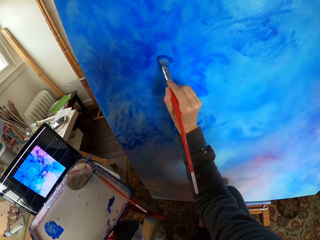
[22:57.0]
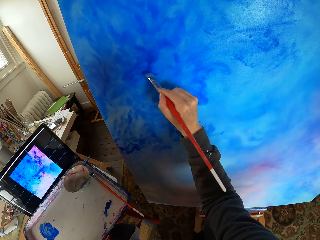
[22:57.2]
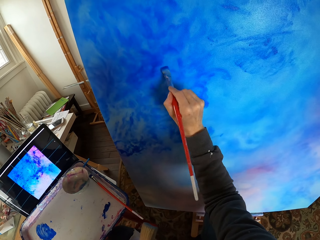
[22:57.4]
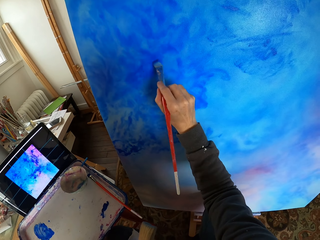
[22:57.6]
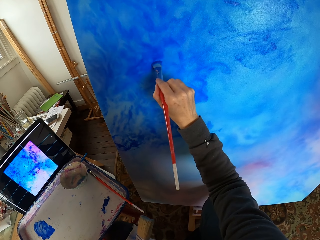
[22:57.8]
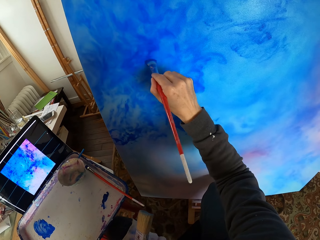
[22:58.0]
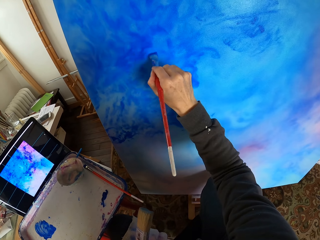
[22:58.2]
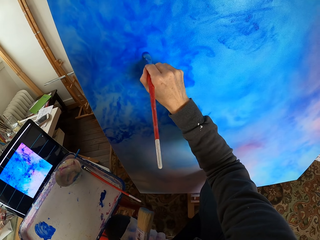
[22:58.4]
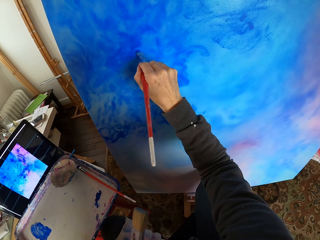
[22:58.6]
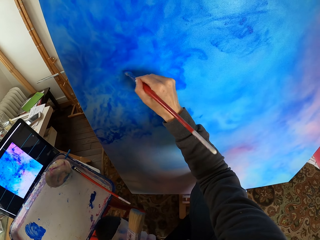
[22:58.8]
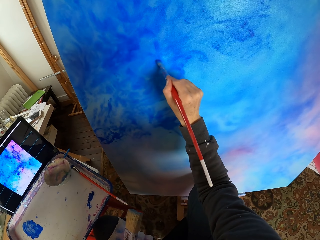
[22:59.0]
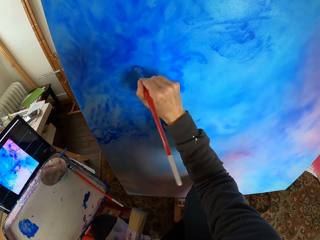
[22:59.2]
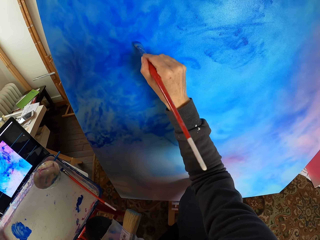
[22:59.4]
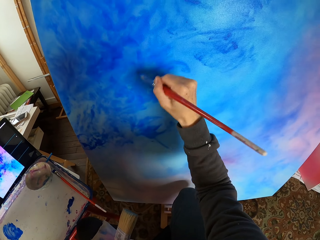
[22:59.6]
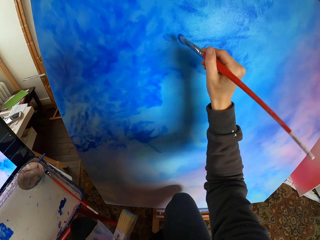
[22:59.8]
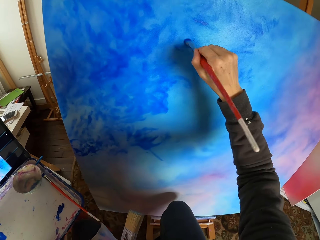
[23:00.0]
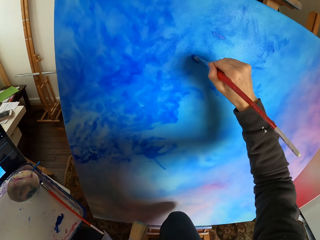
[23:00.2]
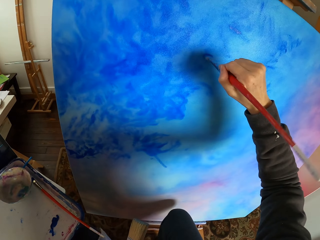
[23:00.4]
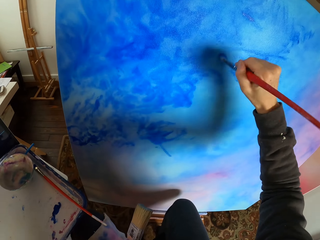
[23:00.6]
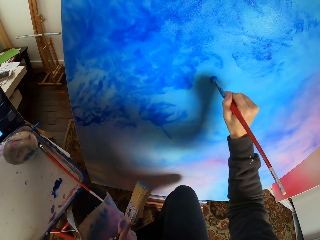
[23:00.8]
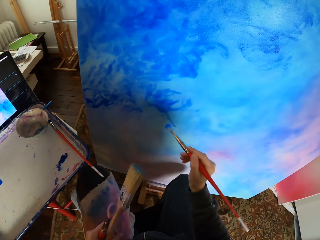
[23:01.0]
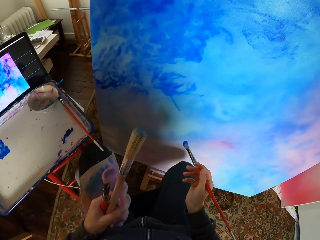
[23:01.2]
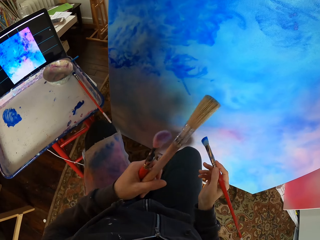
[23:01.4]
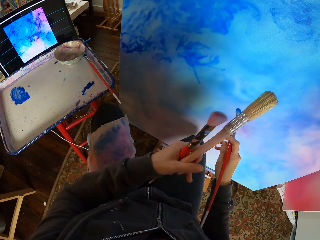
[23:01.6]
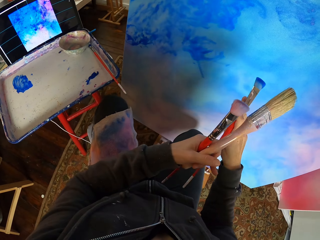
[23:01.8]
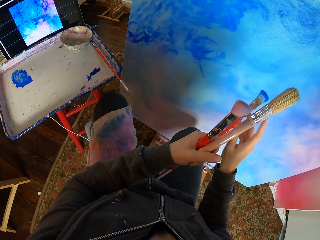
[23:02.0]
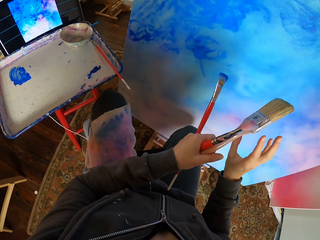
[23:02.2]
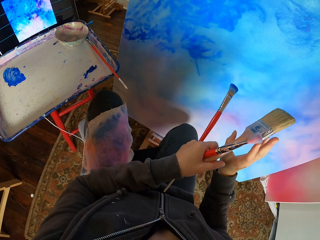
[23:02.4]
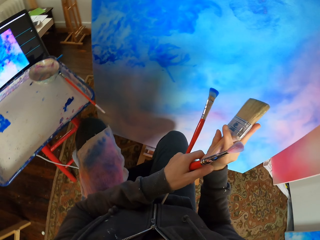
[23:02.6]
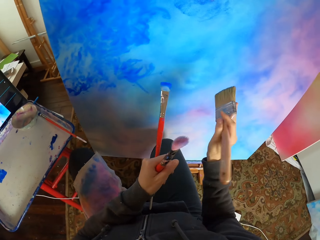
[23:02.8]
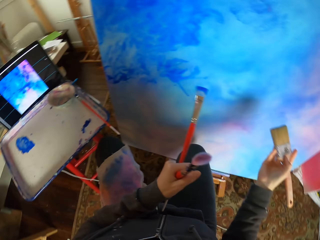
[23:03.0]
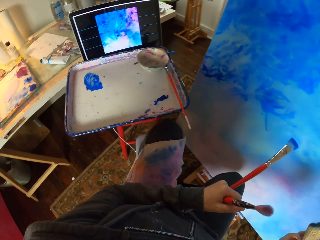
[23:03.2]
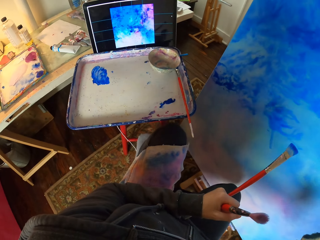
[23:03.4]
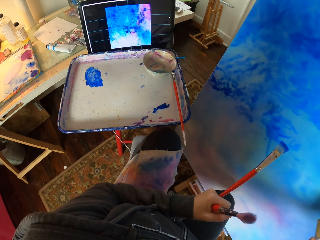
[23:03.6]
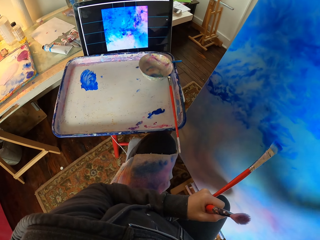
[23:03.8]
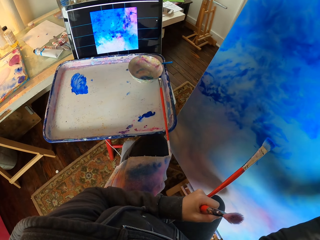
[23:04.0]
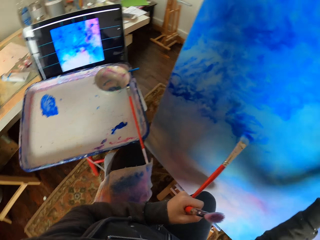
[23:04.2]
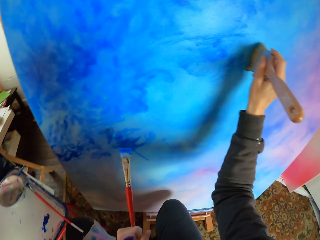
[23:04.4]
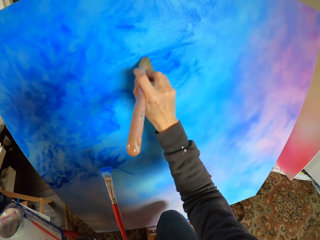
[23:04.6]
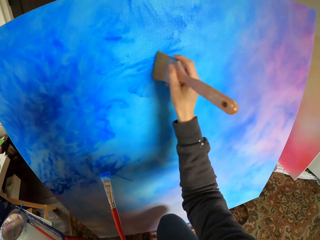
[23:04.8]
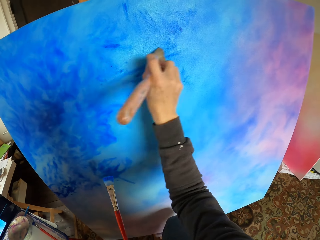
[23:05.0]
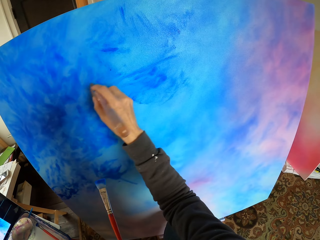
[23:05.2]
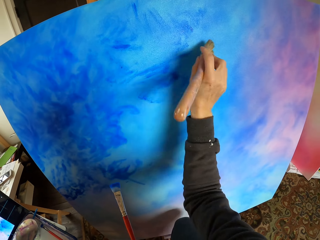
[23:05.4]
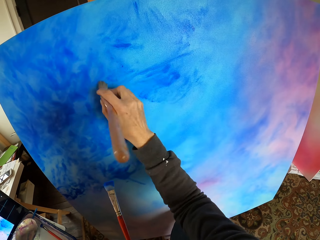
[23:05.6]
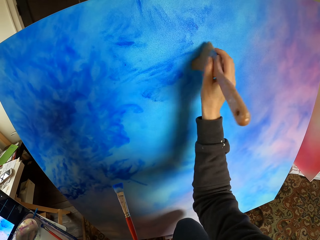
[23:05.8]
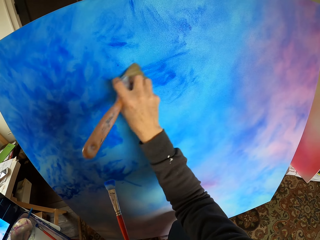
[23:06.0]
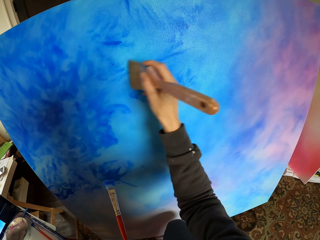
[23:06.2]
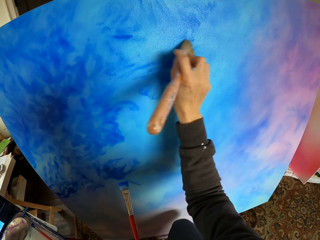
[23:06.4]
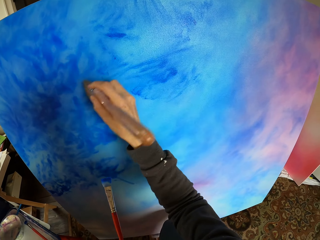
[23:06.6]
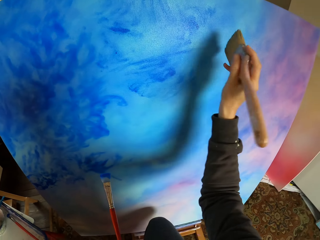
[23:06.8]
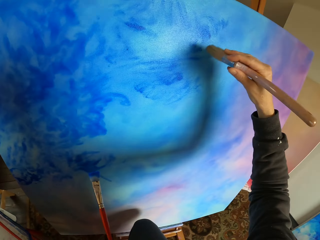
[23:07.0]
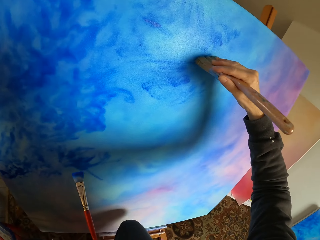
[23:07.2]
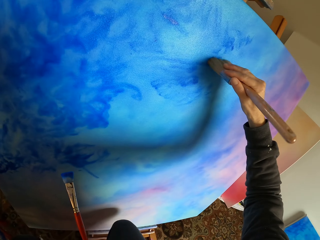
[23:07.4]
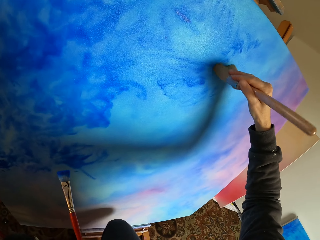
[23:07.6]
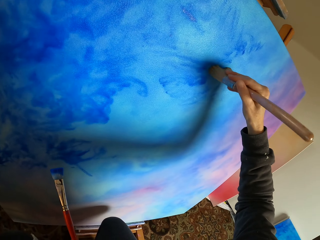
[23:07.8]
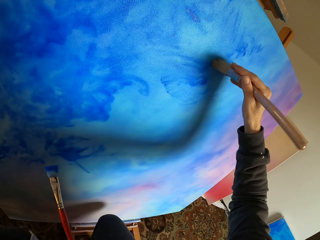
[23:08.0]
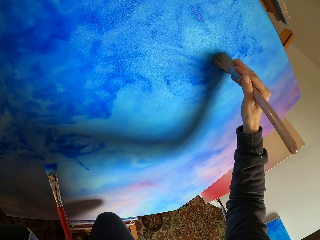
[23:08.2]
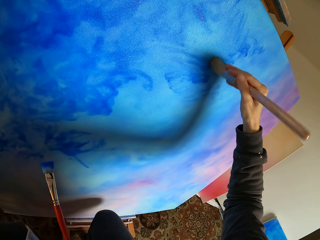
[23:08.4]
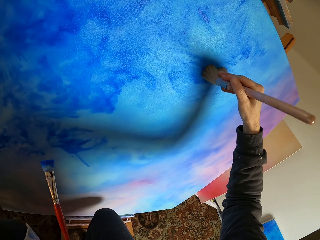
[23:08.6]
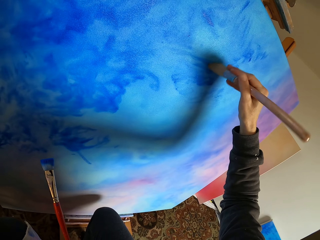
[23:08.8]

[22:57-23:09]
The camera wearer changes a brush in their hands. They look at the screen. They dry brush art with the brush.

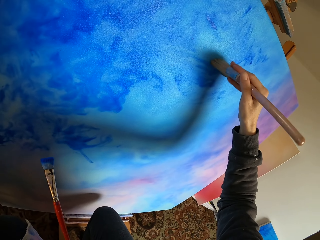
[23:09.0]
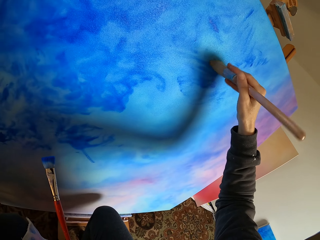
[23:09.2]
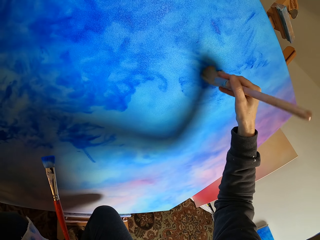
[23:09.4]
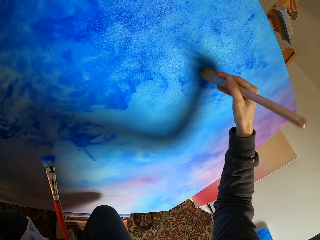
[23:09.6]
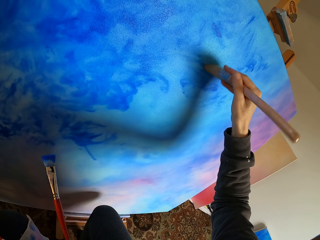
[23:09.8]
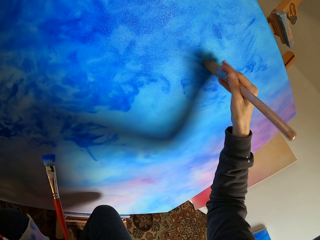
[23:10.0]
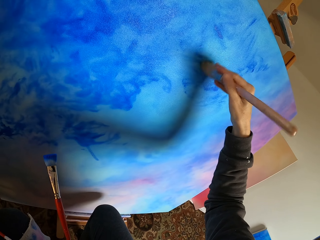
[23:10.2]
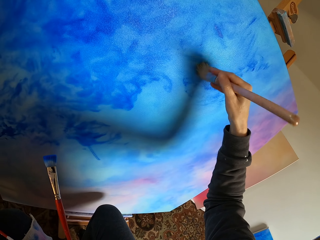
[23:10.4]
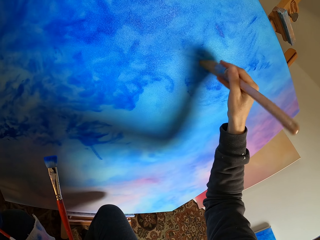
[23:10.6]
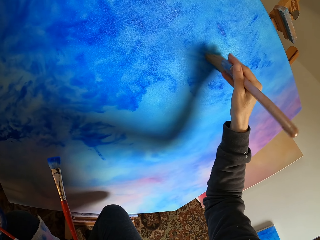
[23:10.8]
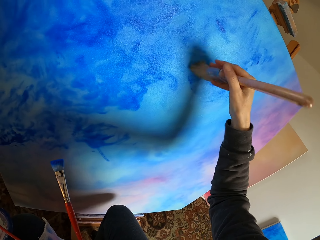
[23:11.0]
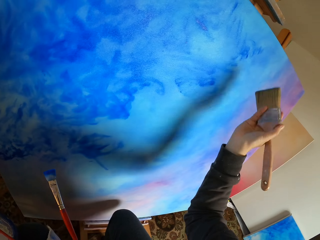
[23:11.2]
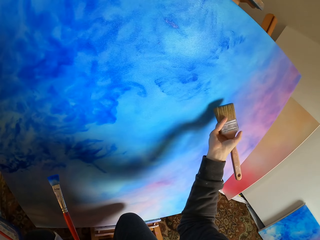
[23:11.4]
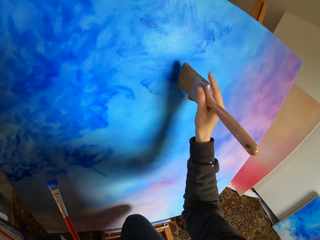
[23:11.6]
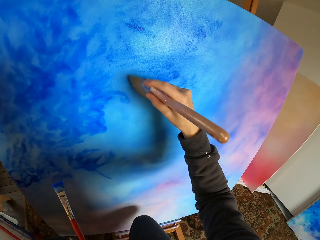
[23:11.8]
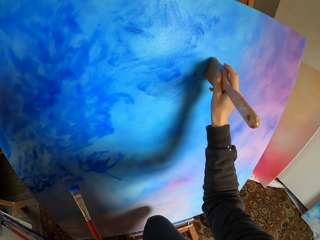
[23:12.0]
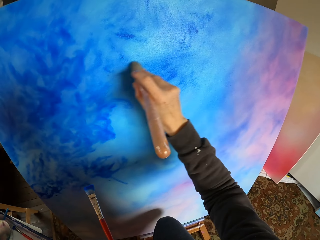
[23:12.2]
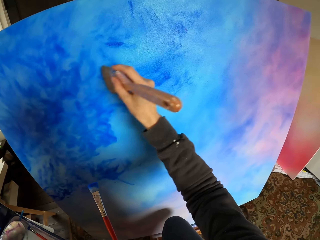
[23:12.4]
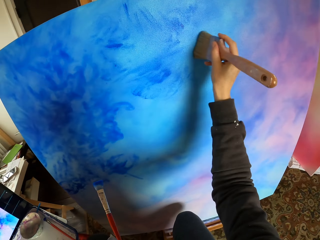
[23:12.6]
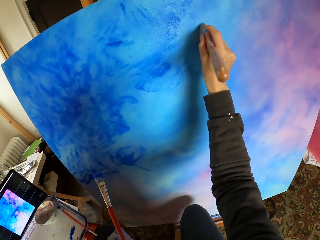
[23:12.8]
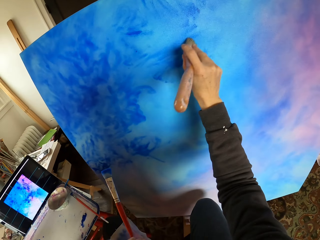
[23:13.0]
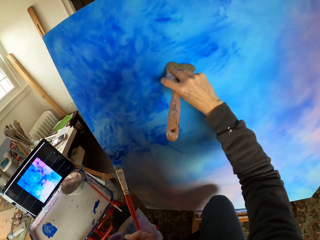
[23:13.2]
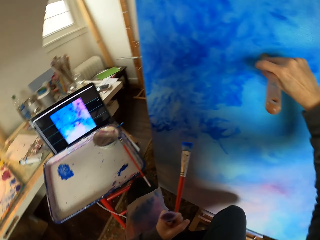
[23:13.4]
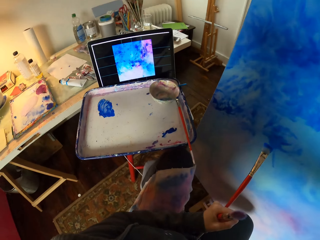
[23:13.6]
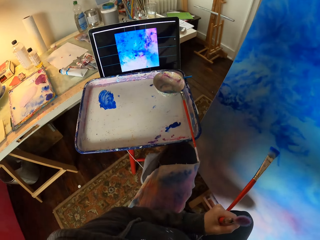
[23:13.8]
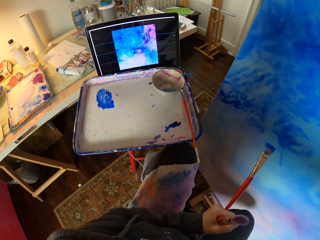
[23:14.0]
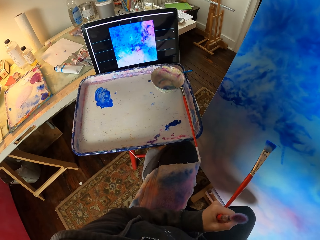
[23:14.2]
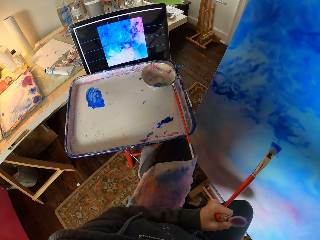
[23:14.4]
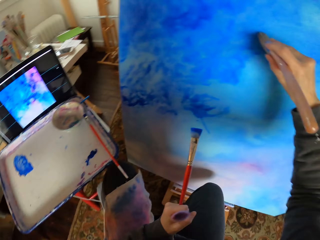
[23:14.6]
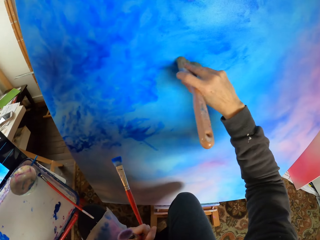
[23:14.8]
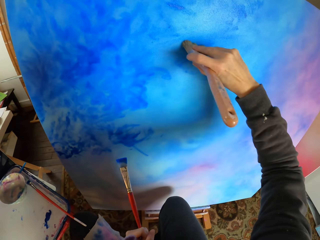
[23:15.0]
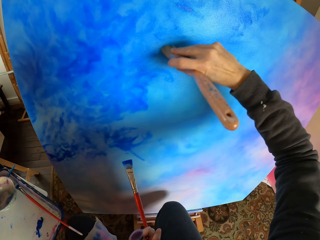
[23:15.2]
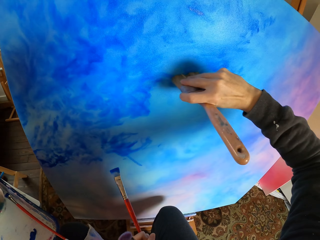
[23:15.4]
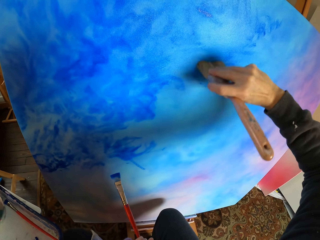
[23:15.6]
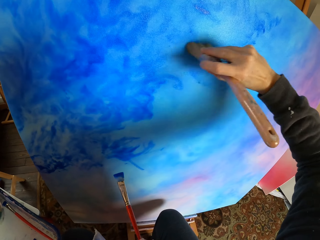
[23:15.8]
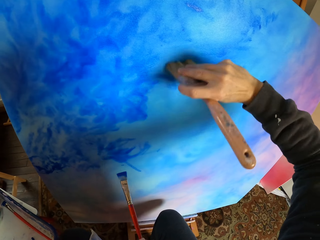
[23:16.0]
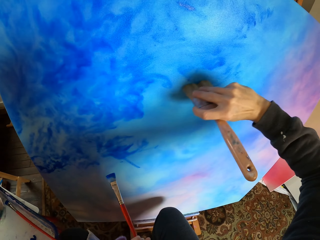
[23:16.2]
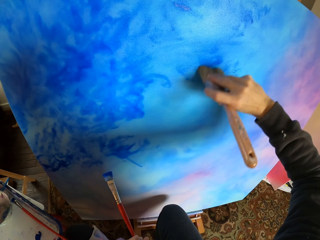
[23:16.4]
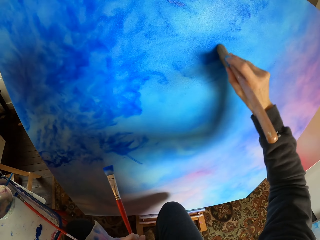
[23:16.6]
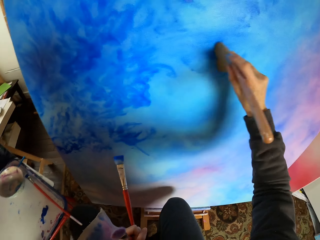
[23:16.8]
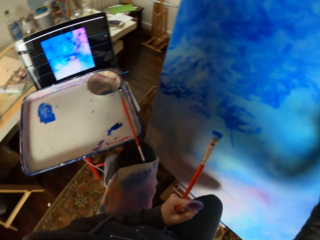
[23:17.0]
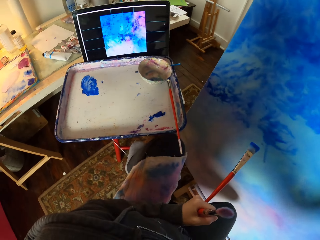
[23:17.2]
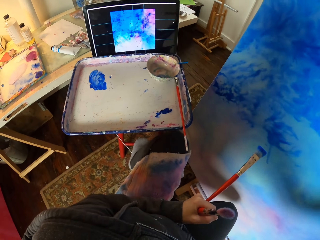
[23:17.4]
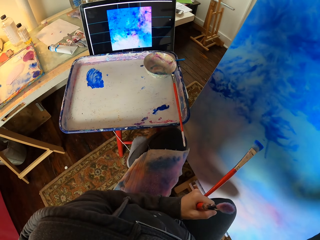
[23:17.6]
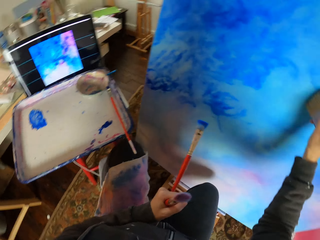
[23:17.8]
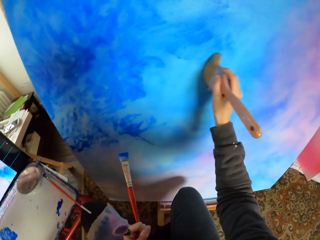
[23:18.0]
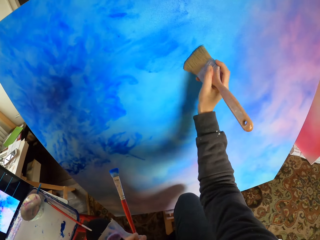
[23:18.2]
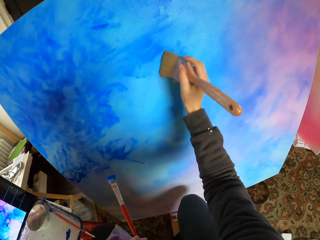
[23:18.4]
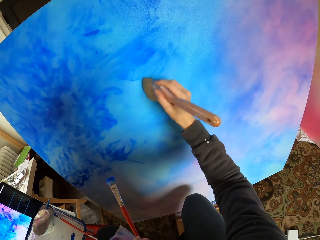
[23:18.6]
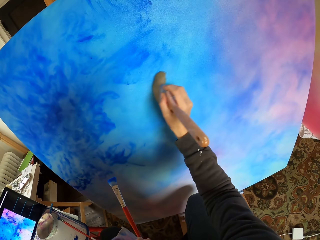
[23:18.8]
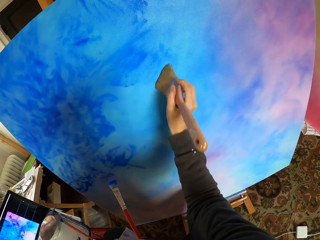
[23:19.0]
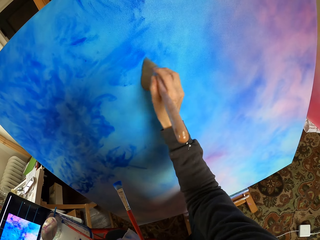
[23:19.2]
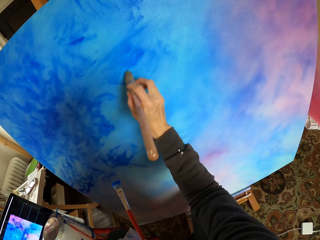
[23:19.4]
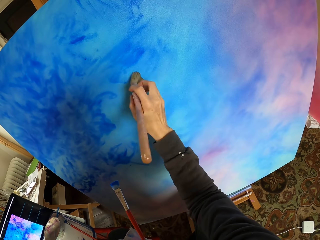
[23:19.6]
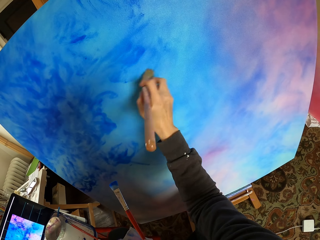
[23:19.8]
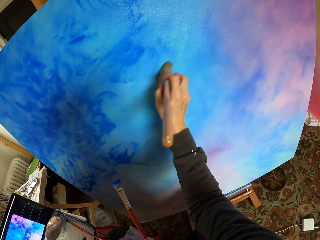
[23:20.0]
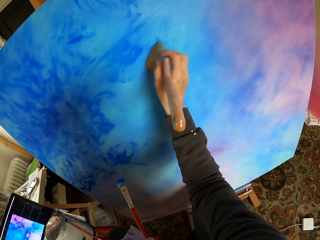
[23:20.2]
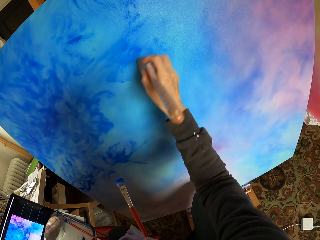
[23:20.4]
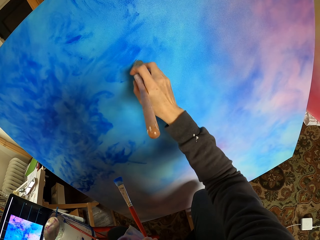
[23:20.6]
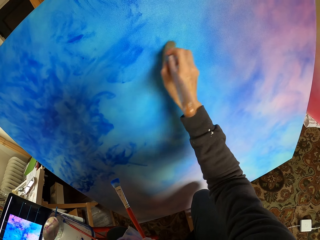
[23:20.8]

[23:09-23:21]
The camera wearer looks at the screen. They dry brush art with a brush. They look at the screen. They dry brush art with the brush.
